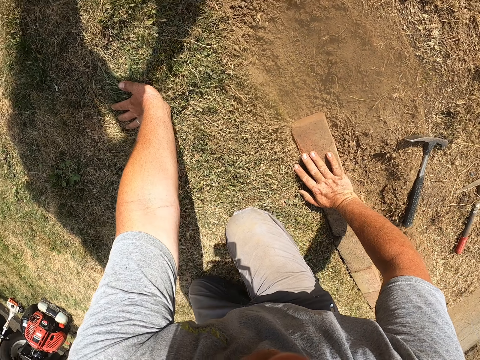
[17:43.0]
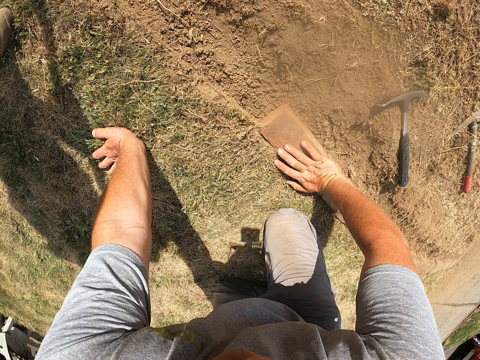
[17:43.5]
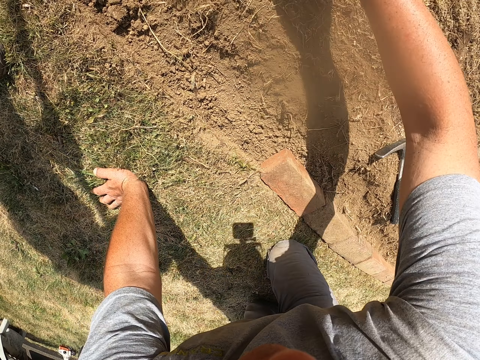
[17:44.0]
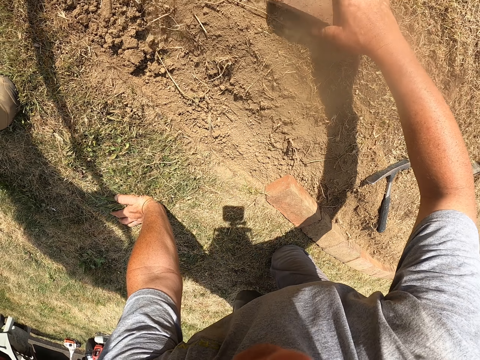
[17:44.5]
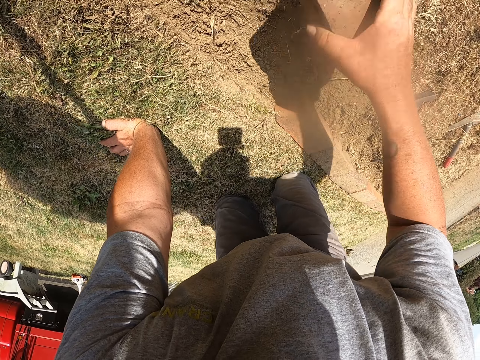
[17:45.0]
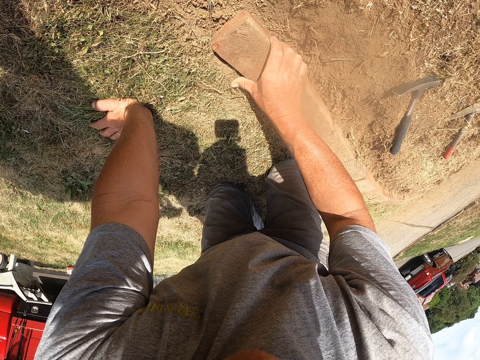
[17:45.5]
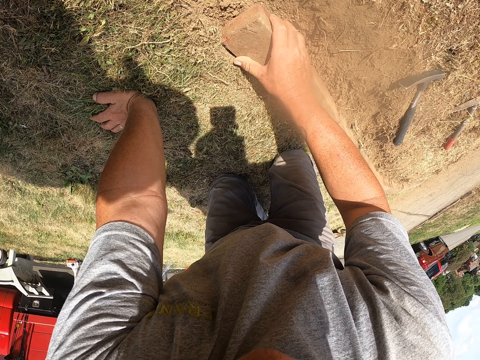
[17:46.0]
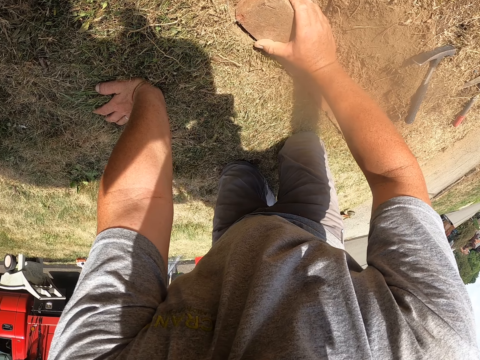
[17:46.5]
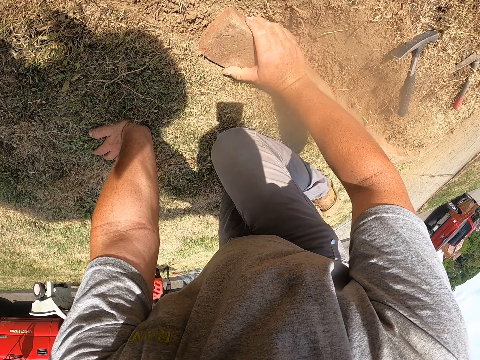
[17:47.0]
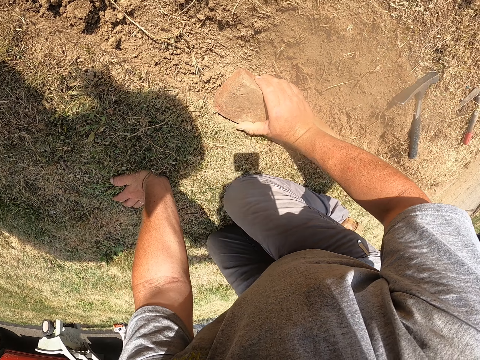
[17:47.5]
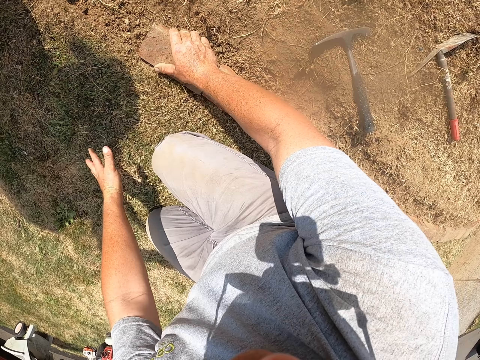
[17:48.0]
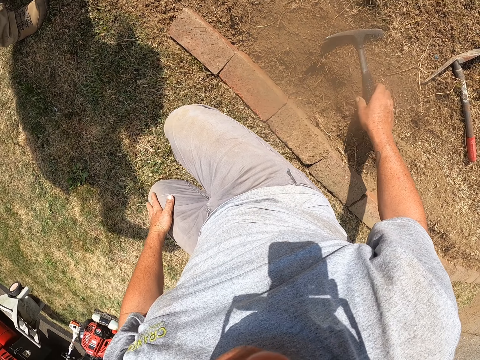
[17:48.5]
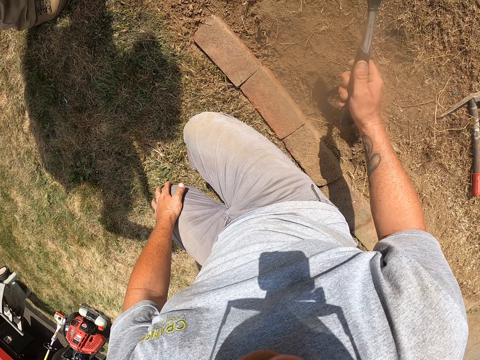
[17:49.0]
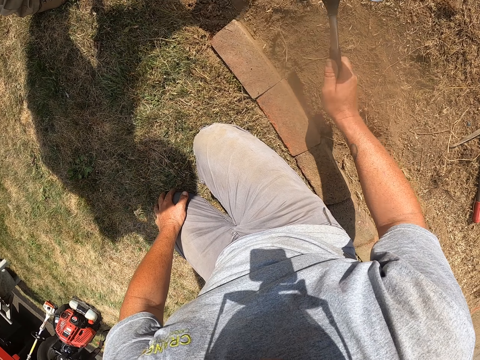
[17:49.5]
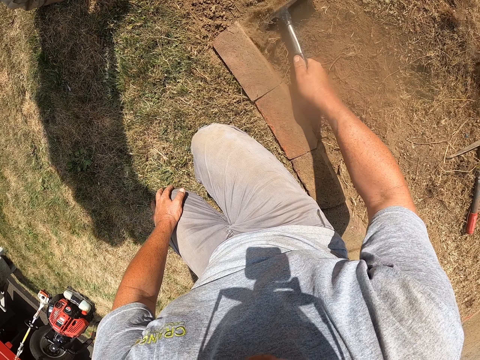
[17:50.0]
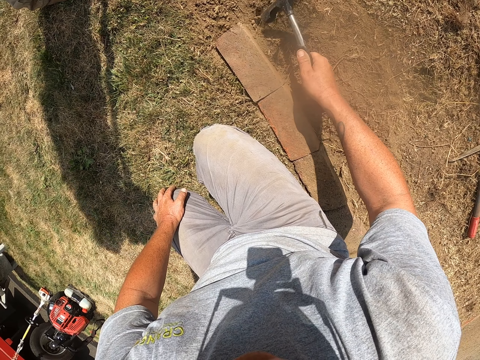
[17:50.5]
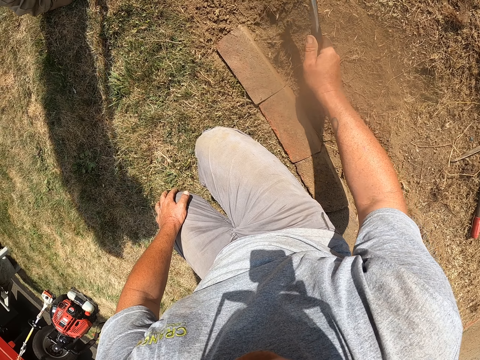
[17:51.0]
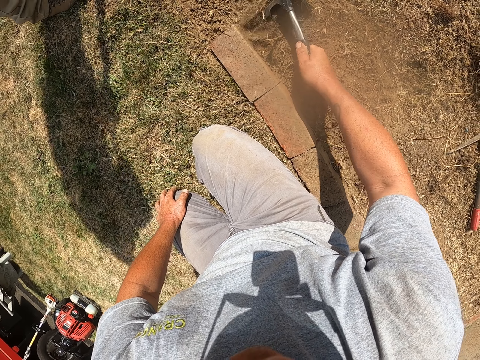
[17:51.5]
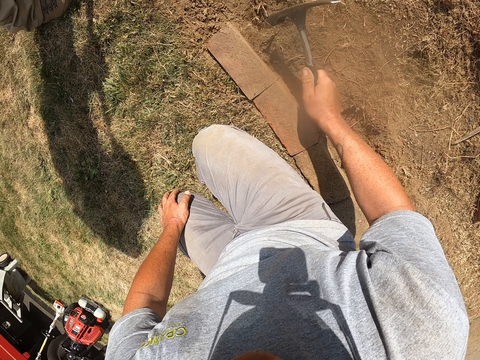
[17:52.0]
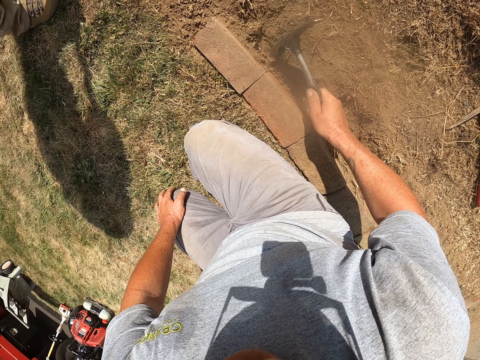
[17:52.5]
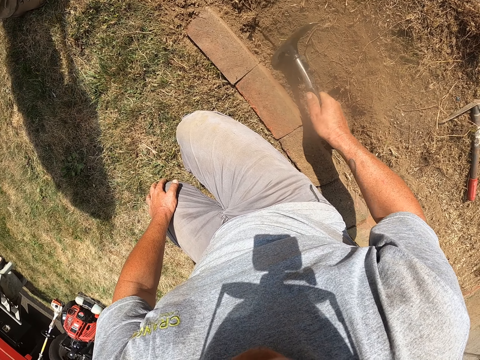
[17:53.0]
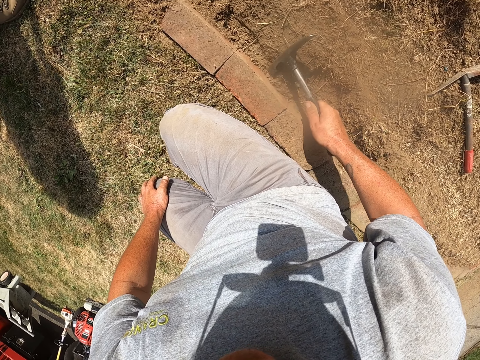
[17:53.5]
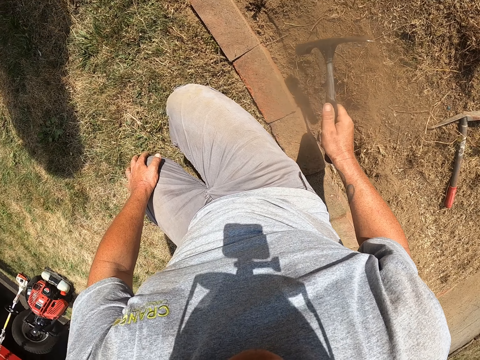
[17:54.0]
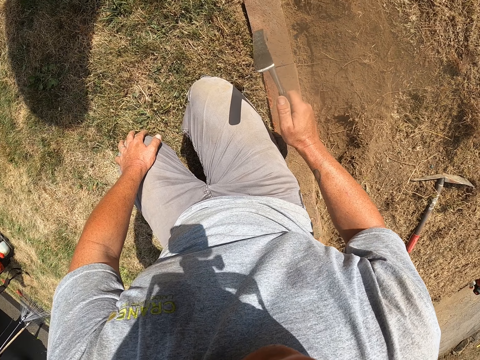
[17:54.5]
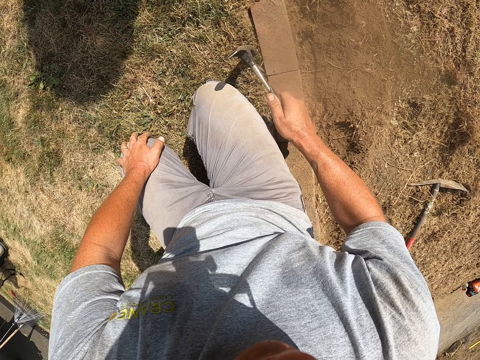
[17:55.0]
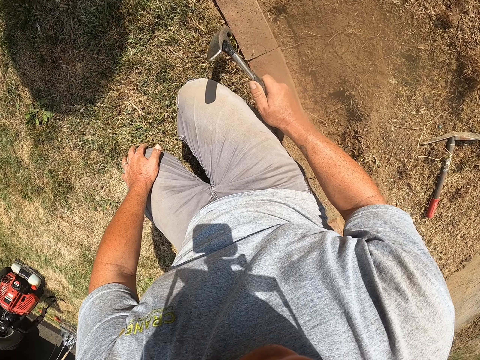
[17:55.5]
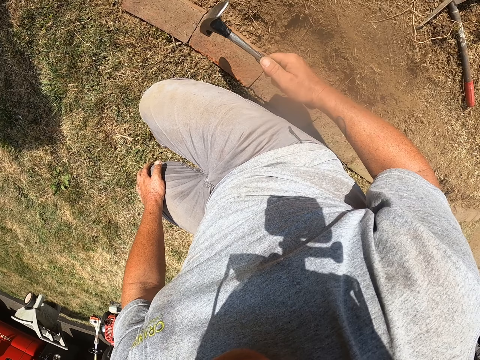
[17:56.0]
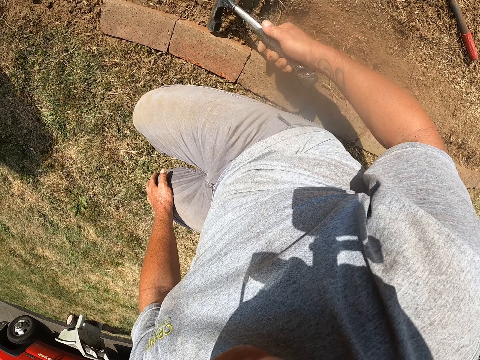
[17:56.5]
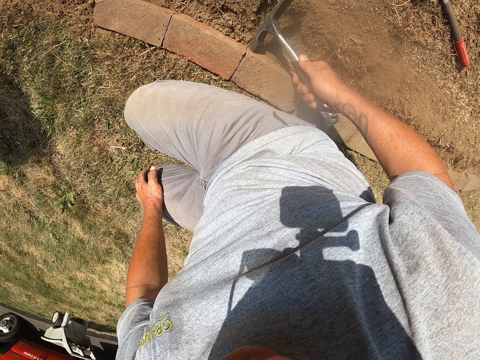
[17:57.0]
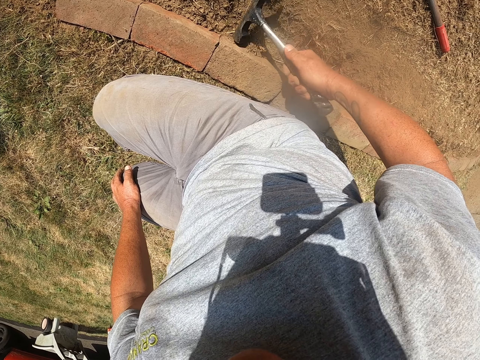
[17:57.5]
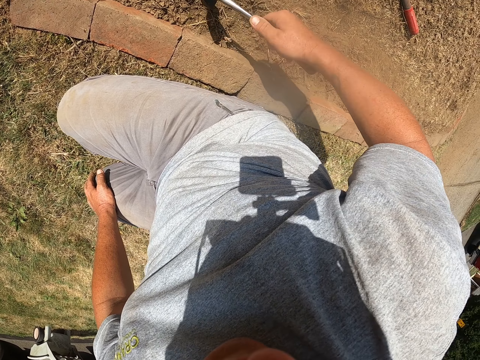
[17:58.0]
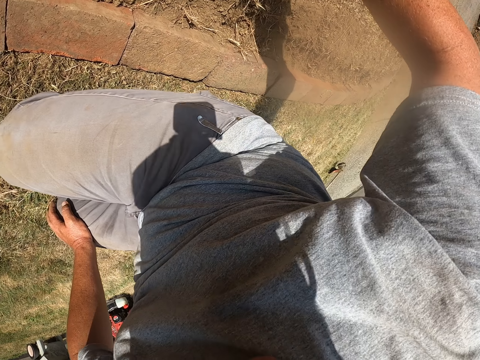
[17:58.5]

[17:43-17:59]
The camera wearer holds the brick. He holds the ground. He picks up the mattock on the floor. He picks the brick. He lays the brick on the ground. He picks up the mattock on the floor. He hits the brick with the mattock on his right hand. He digs the ground. He hits the brick.

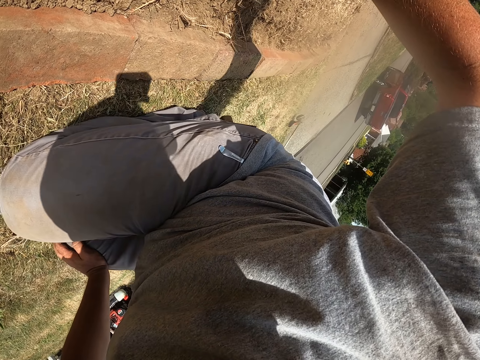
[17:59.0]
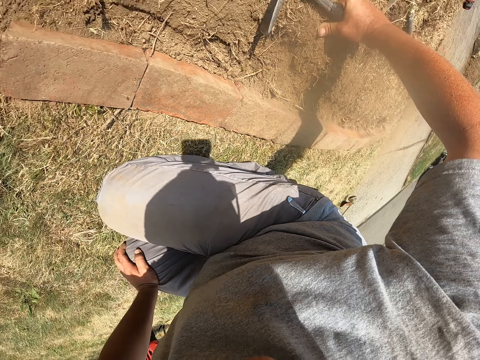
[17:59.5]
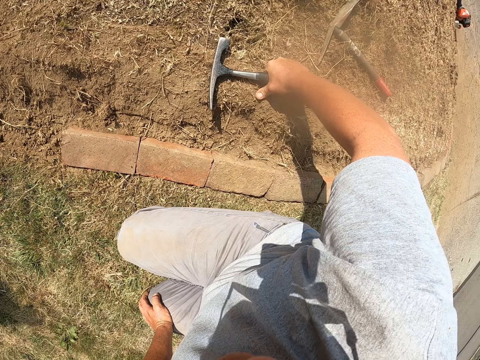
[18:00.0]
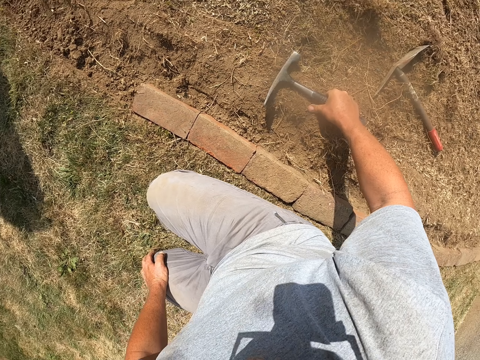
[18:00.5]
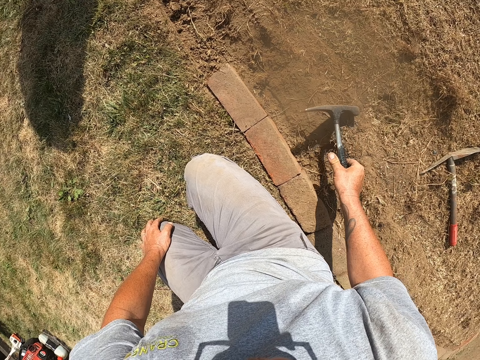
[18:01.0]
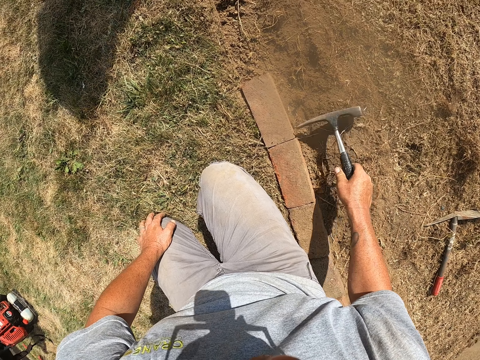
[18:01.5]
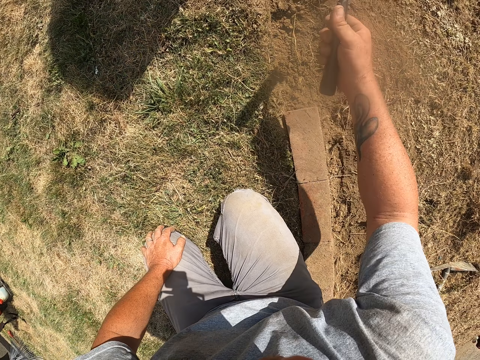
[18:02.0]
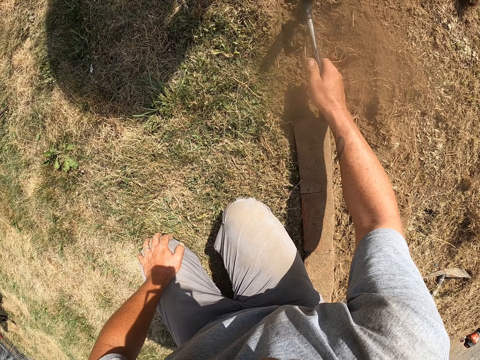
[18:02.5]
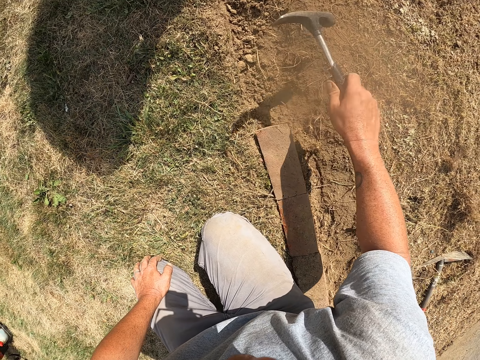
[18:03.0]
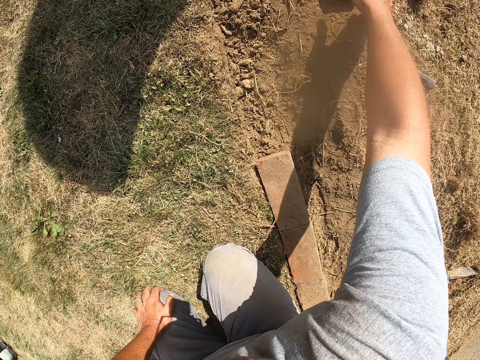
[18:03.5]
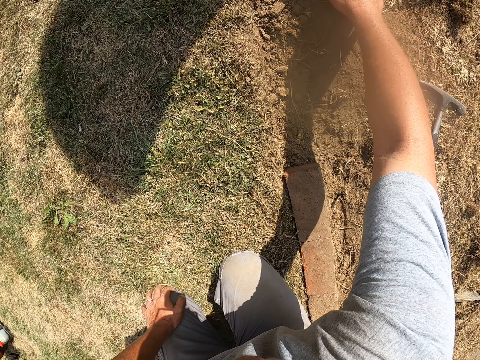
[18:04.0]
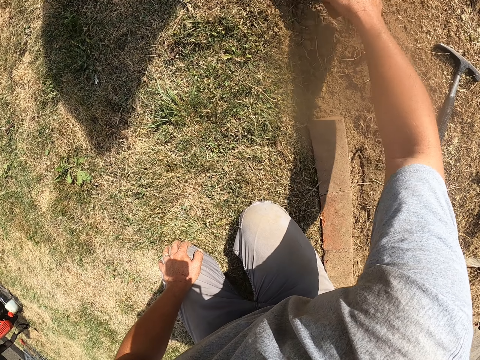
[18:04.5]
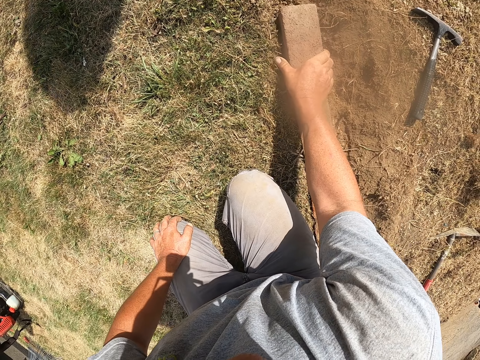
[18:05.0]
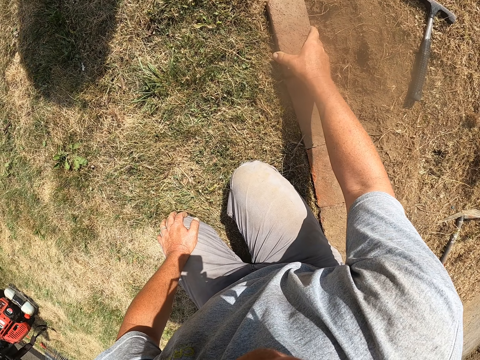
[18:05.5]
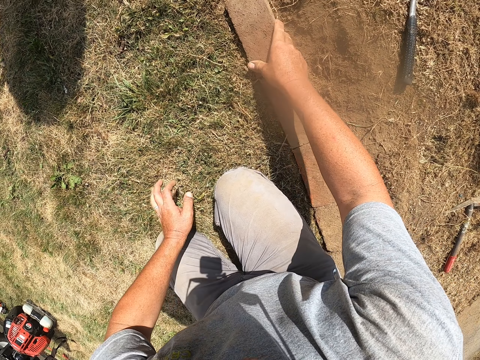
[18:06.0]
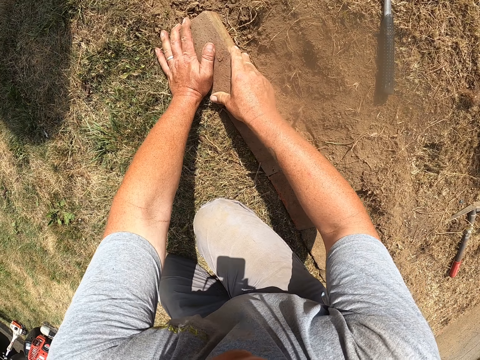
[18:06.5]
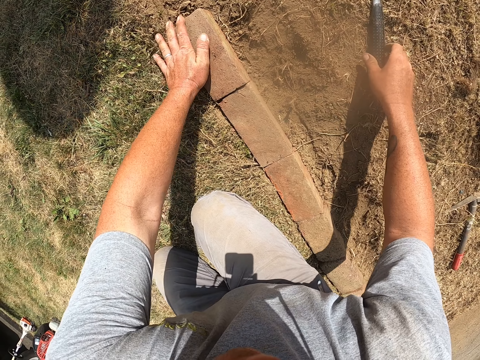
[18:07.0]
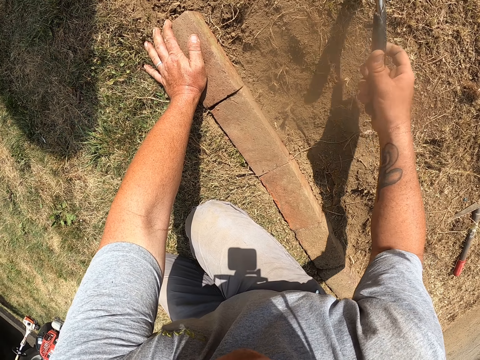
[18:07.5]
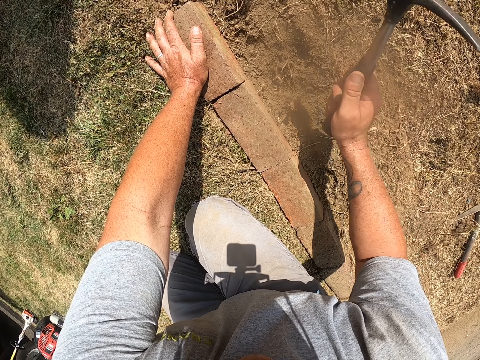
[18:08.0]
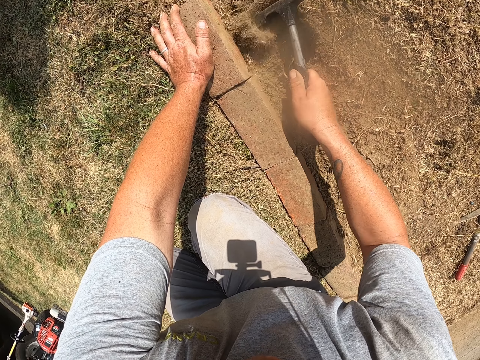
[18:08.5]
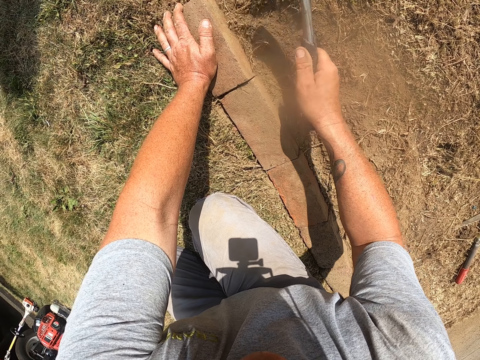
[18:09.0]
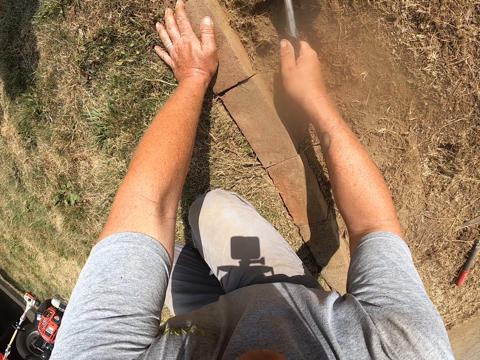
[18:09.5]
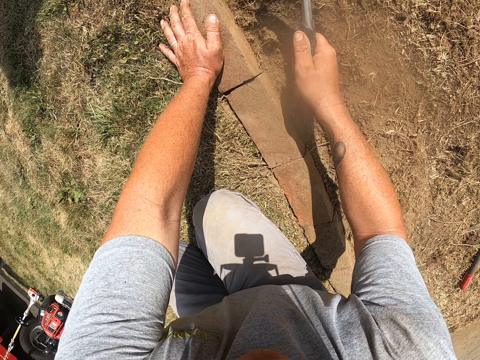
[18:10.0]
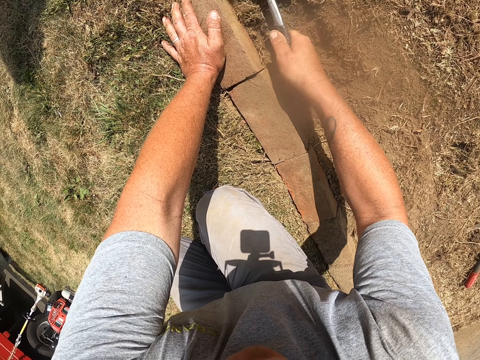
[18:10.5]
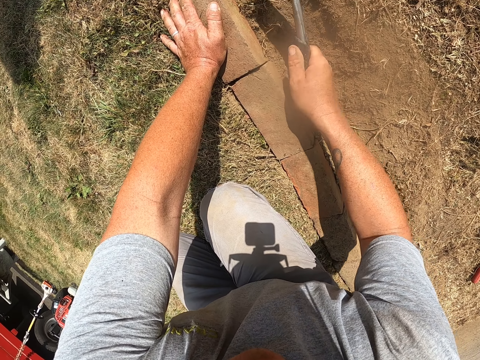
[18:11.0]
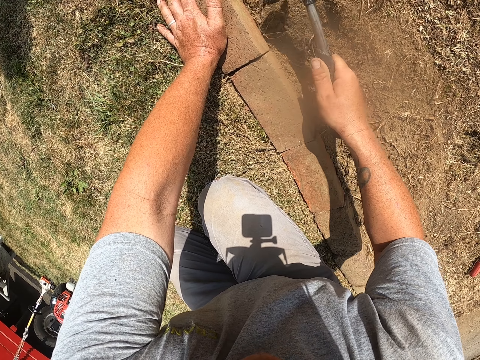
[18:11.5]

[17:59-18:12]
The camera wearer throws the mattock on the floor. He digs the ground. He lays the brick on the ground. He picks the brick. He holds the brick. He picks up the mattock on the floor. He hits the brick with the mattock on his right hand. He digs the ground.
